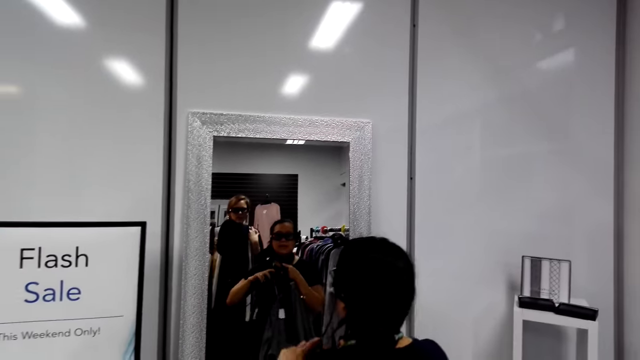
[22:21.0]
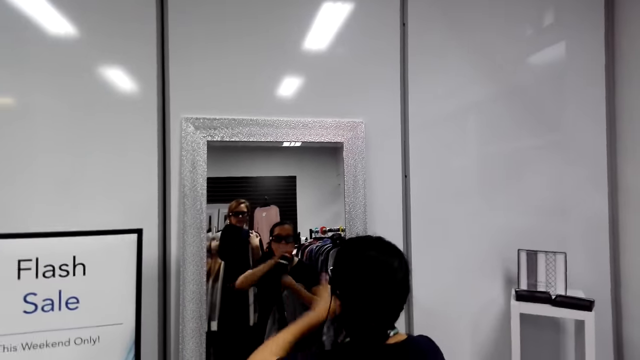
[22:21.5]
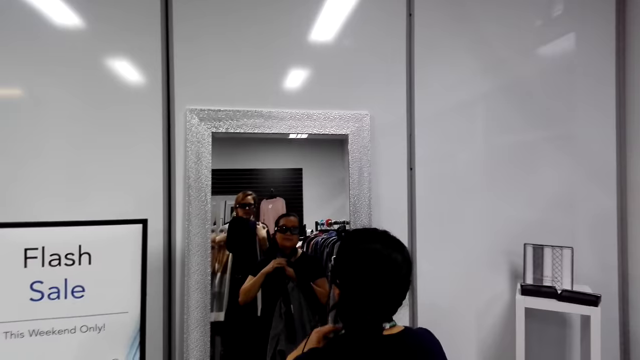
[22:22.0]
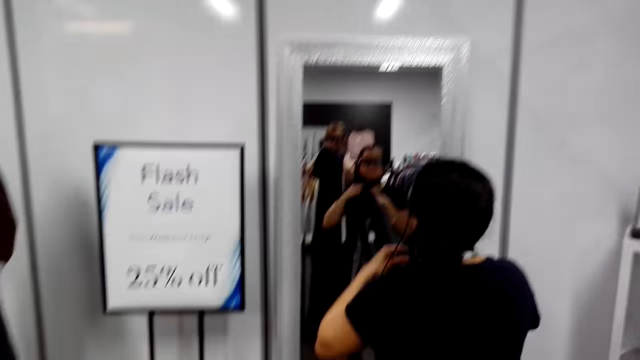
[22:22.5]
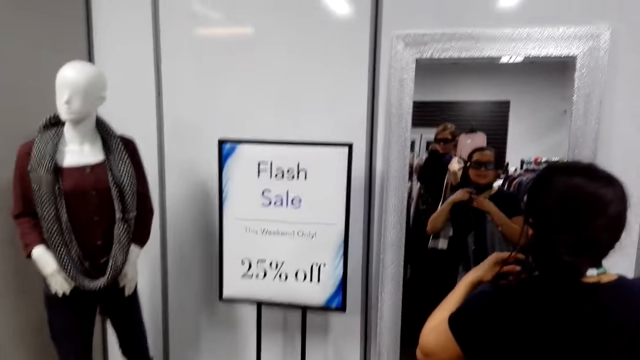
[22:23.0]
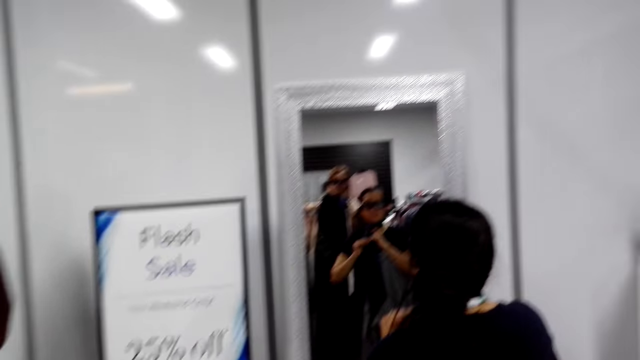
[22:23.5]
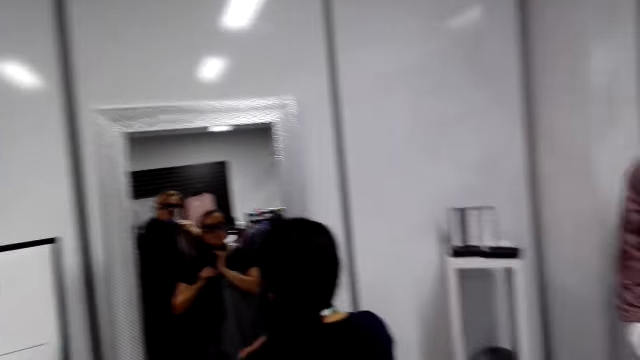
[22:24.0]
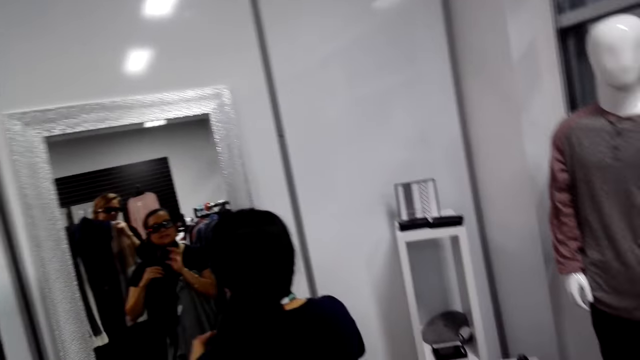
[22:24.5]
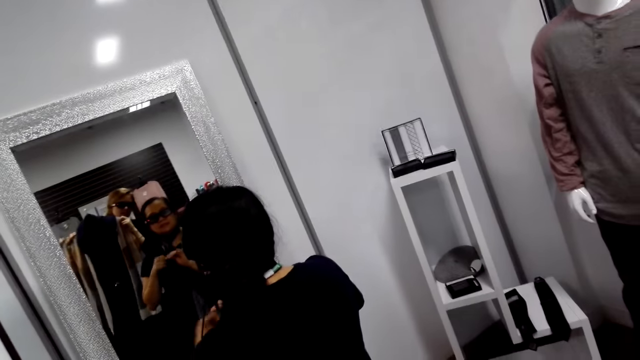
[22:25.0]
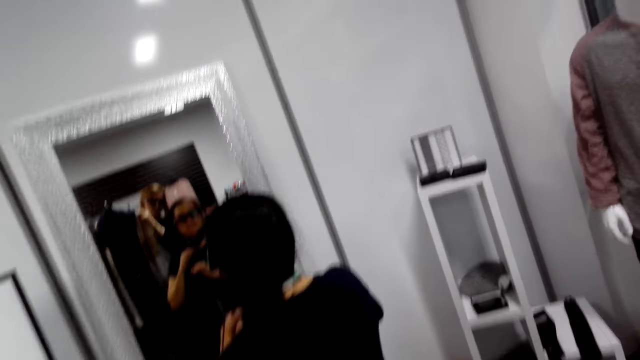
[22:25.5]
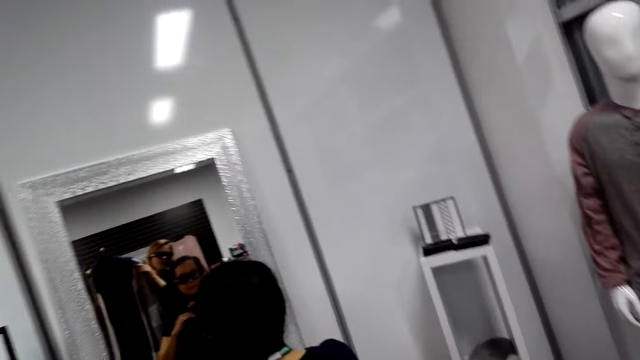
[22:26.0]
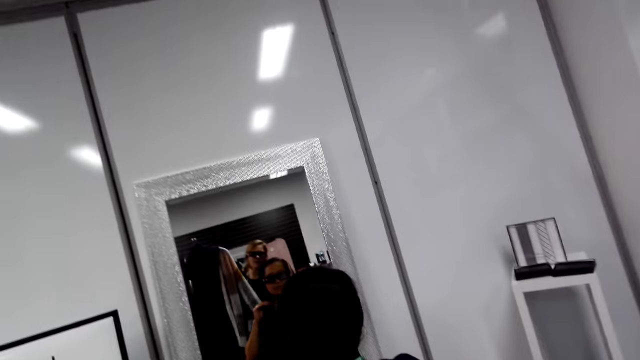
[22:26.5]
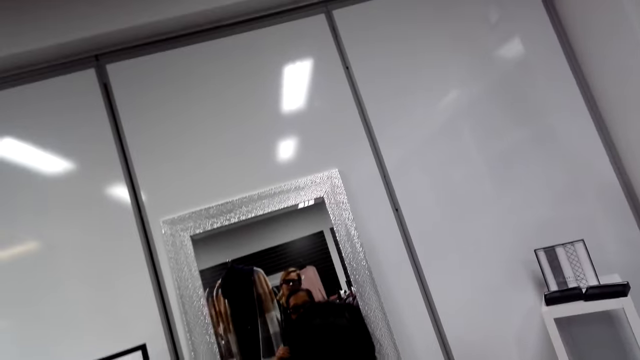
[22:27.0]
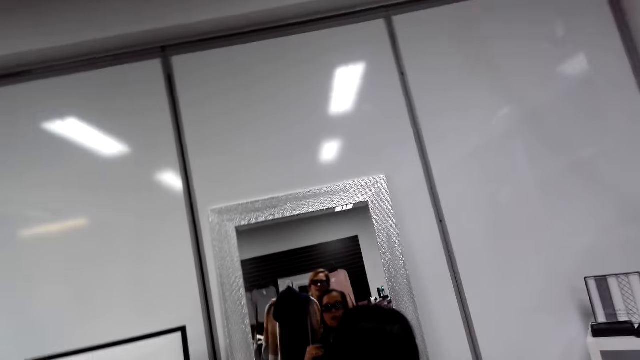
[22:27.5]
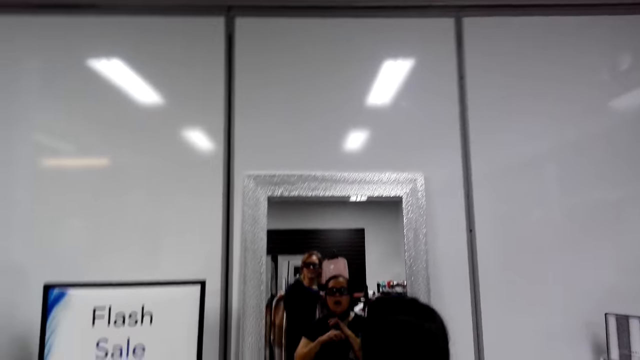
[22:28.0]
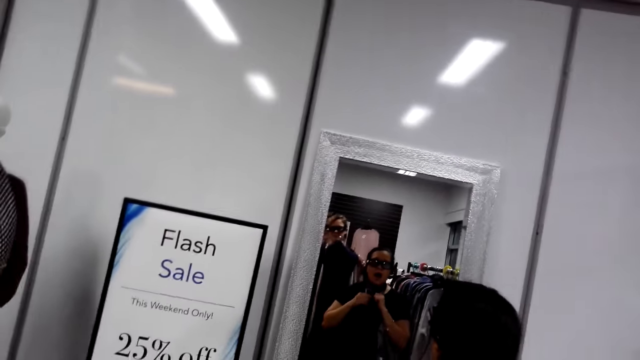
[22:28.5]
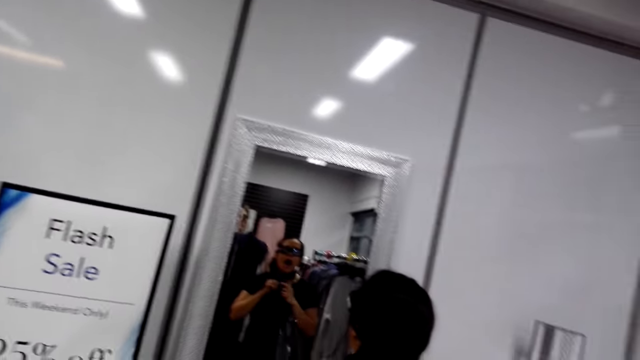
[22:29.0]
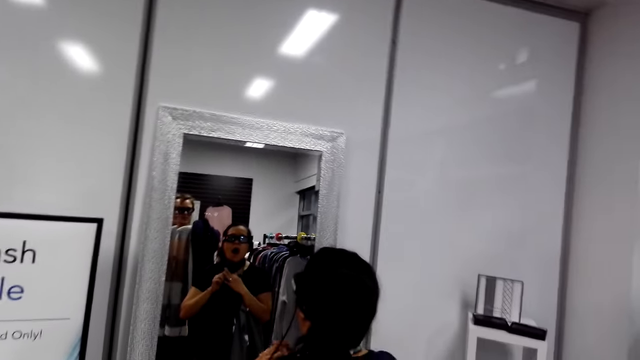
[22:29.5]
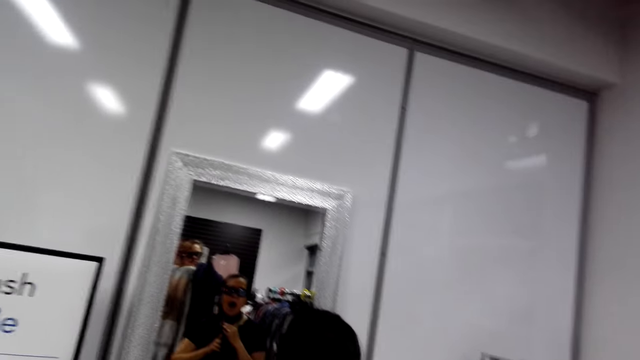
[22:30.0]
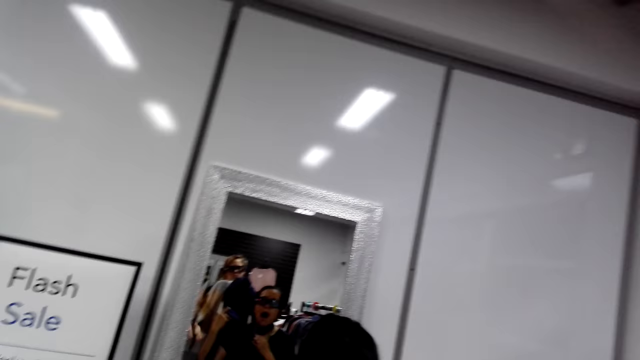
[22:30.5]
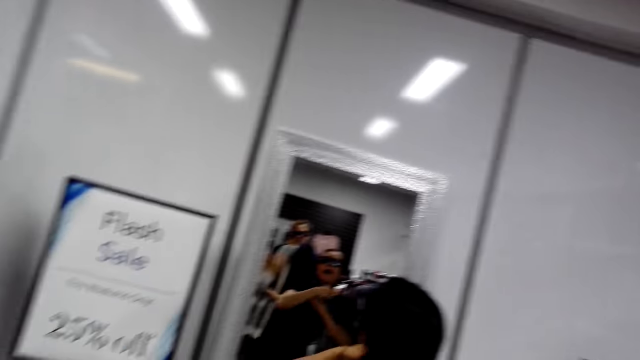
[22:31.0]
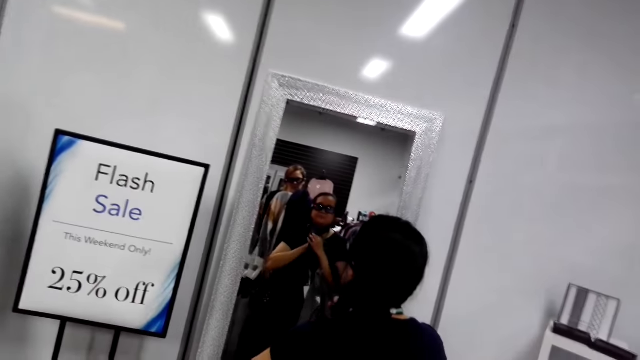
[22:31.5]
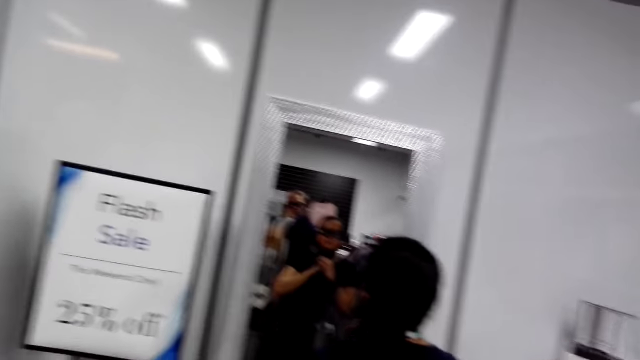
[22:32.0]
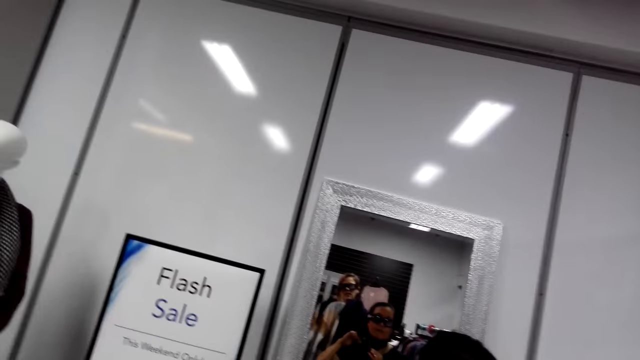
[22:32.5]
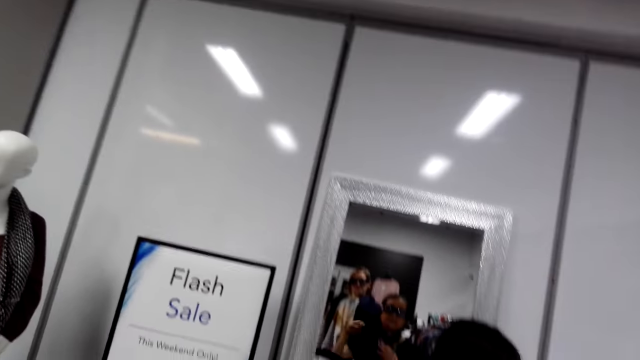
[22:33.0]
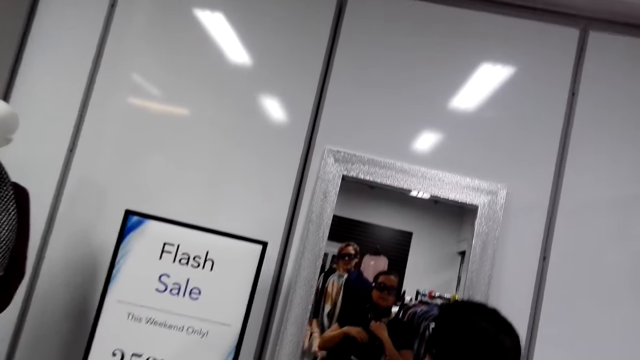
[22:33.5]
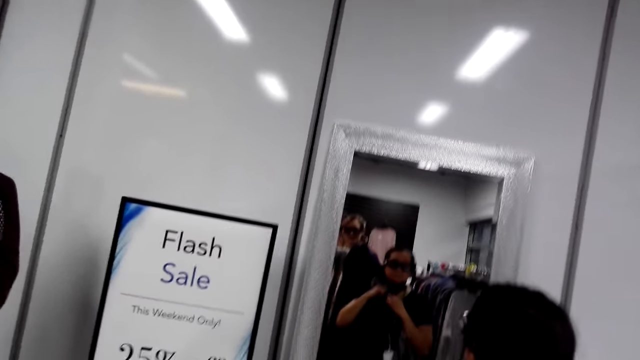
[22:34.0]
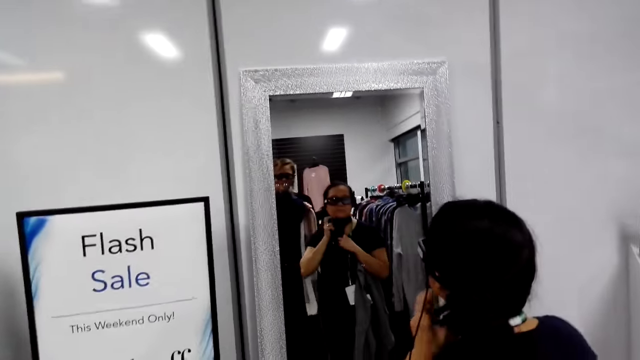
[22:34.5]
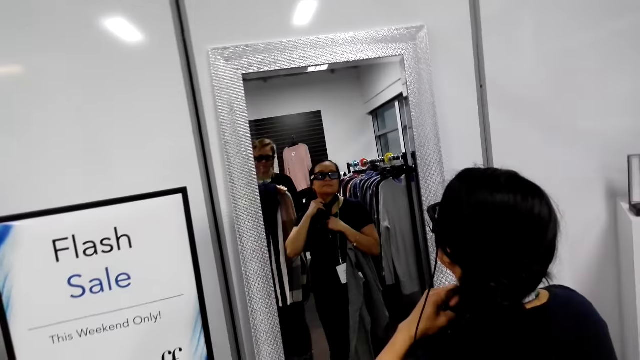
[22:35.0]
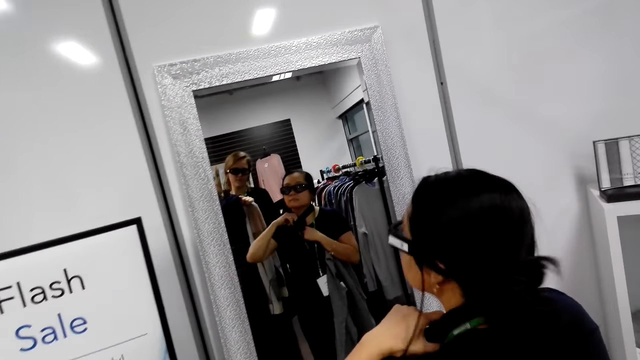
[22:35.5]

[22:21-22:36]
The camera wearer turns around. They hold a cloth. They turn around. A man ties a scarf on the neck. The camera wearer turns around.

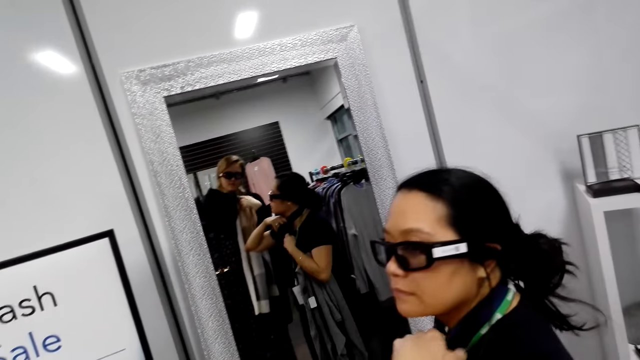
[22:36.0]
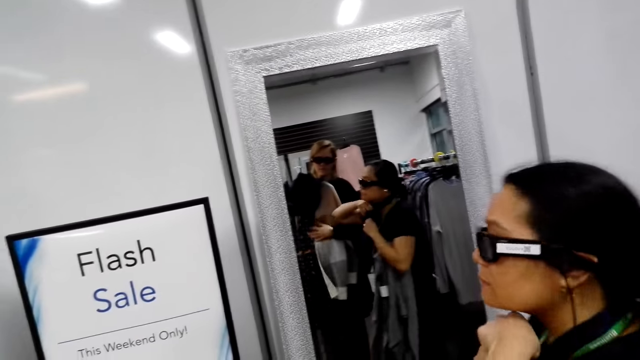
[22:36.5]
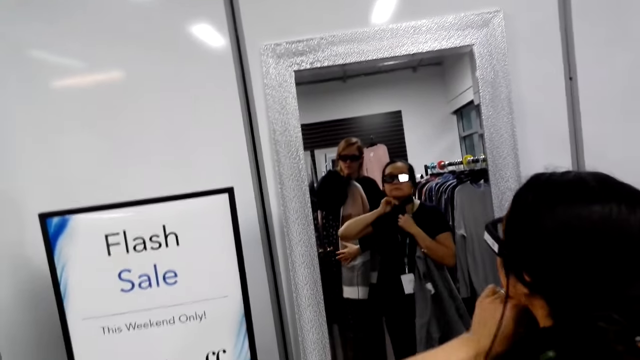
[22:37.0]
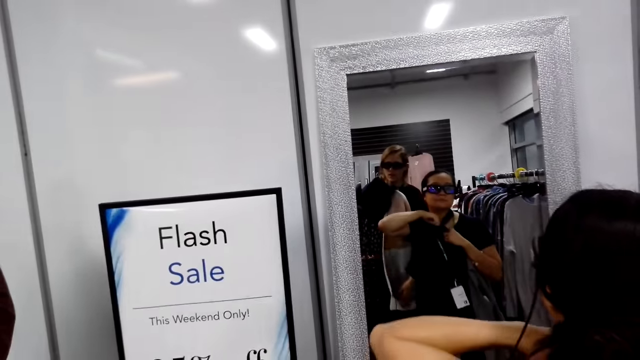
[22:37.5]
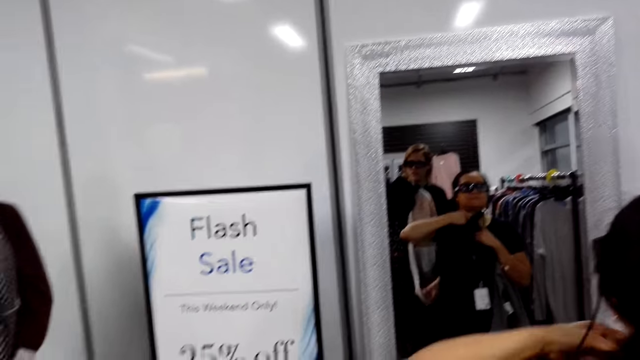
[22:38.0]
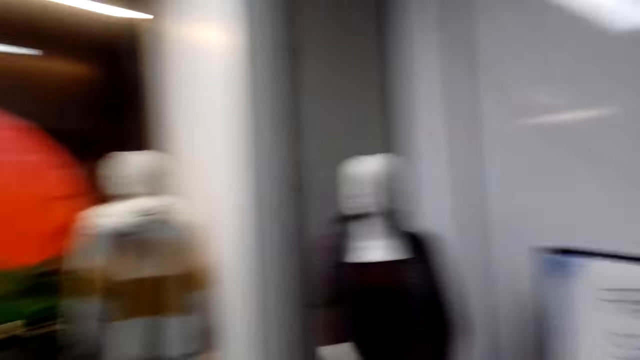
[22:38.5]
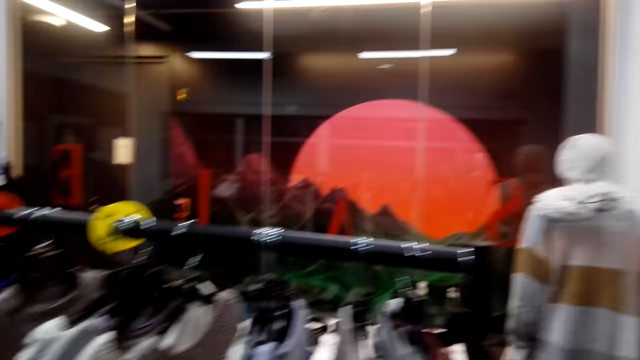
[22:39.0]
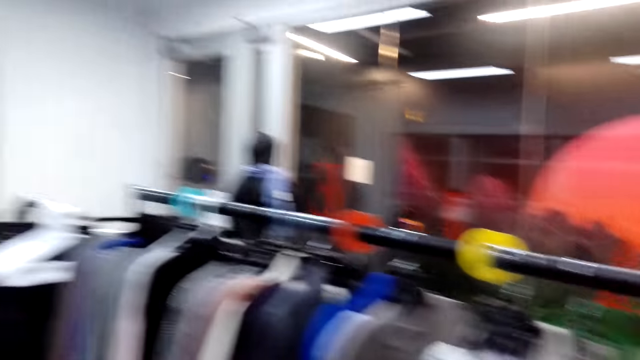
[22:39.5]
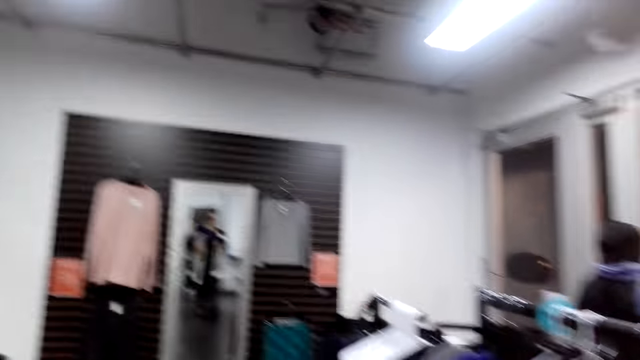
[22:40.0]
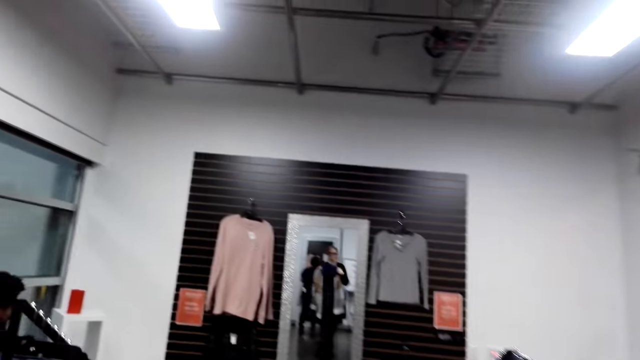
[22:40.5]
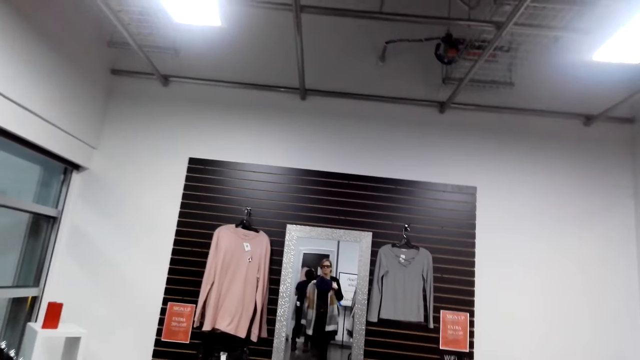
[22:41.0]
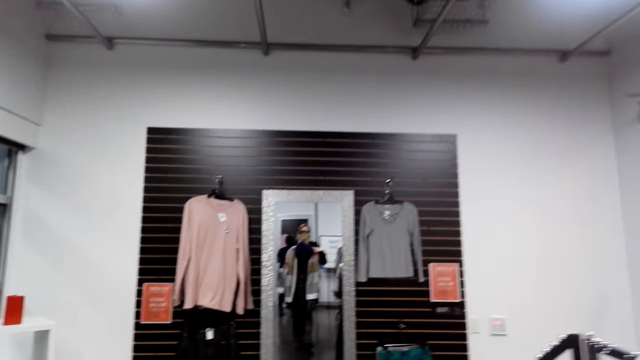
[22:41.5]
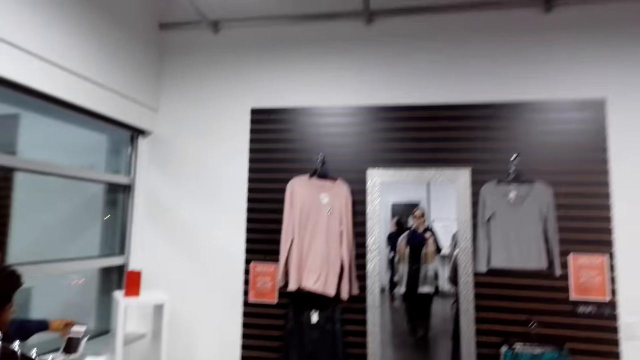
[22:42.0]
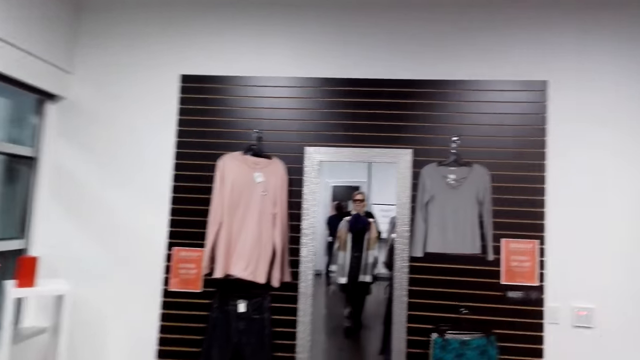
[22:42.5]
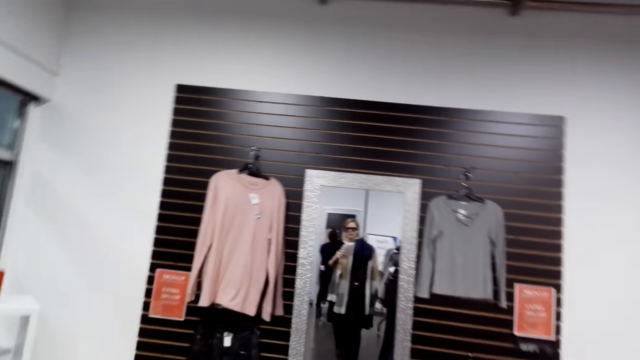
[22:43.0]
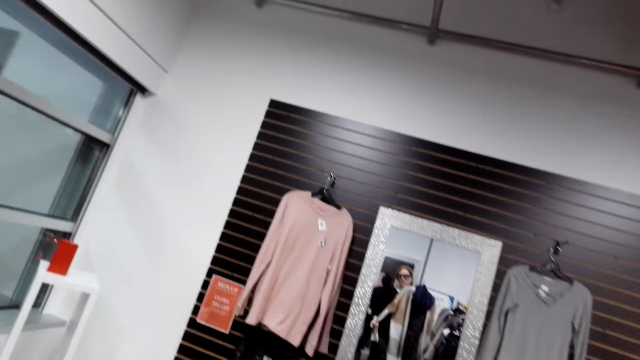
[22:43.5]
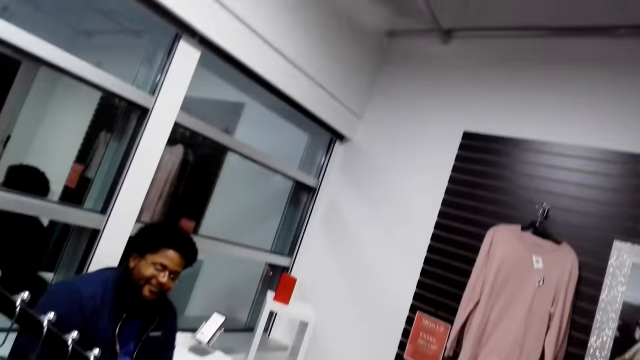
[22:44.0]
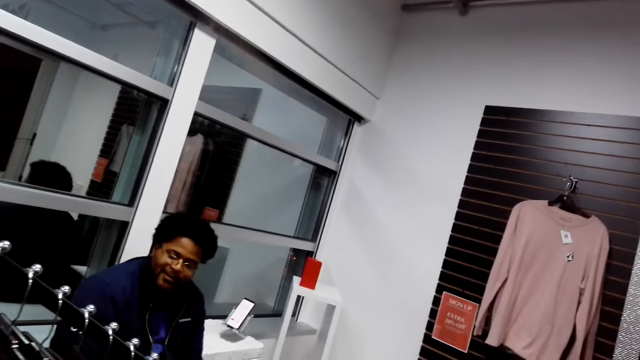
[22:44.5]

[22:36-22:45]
A man turns to the side. The man adjusts a tie on his neck. The camera wearer lifts clothes in her hands in a mirror. She turns around. She walks towards the mirror. She turns around.
